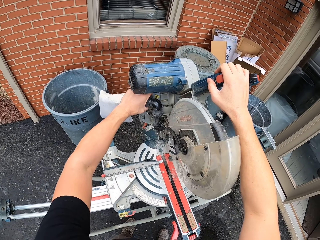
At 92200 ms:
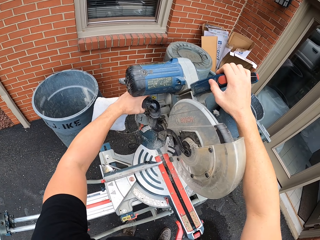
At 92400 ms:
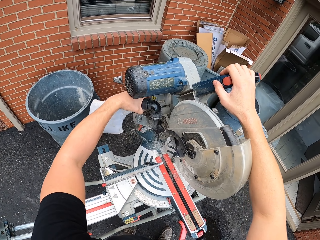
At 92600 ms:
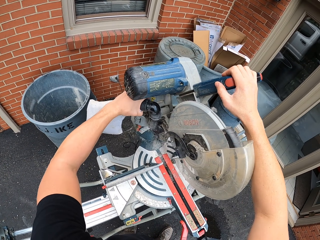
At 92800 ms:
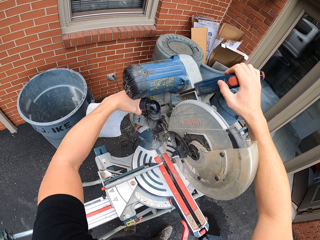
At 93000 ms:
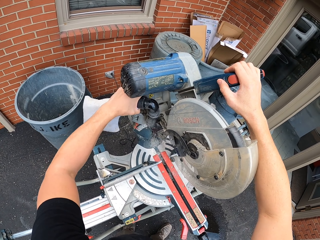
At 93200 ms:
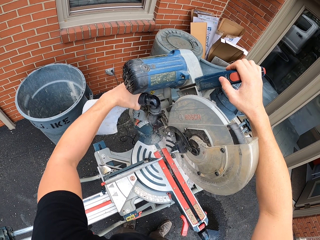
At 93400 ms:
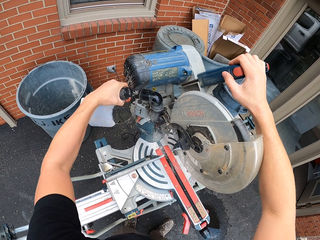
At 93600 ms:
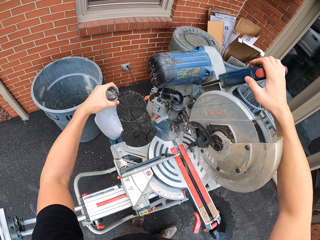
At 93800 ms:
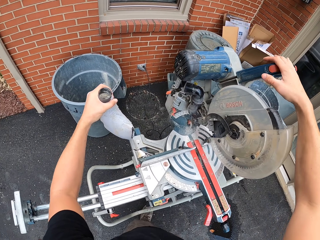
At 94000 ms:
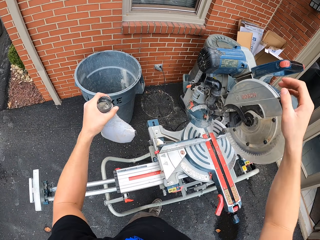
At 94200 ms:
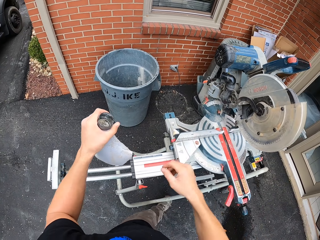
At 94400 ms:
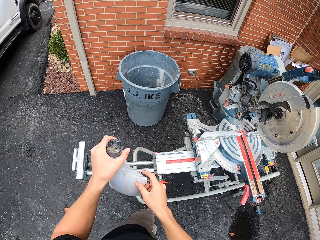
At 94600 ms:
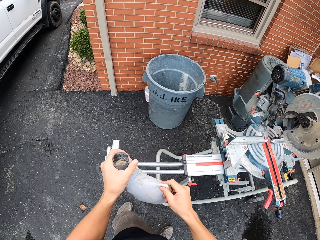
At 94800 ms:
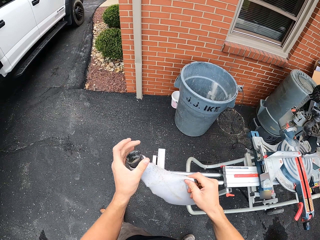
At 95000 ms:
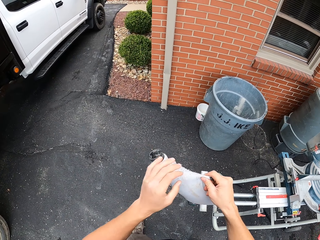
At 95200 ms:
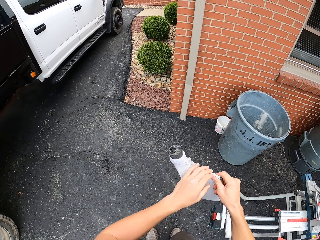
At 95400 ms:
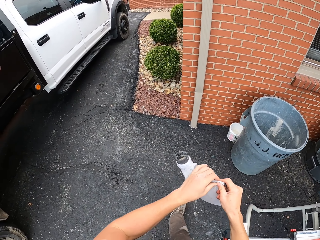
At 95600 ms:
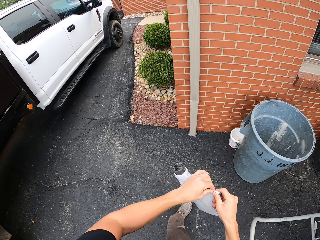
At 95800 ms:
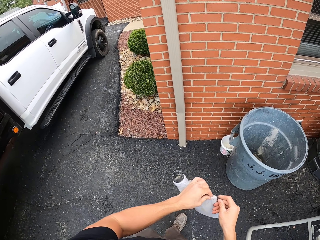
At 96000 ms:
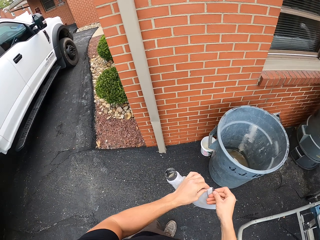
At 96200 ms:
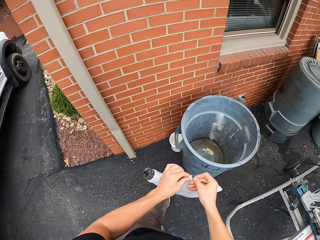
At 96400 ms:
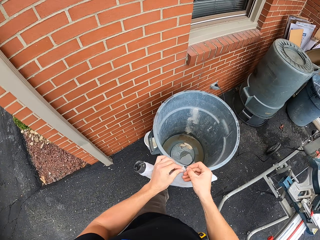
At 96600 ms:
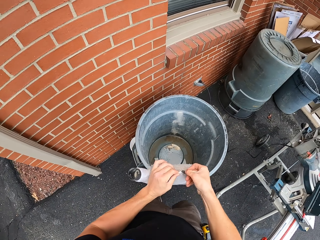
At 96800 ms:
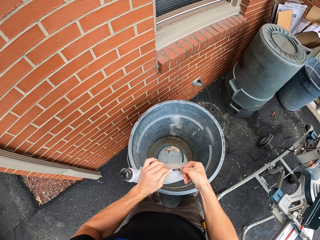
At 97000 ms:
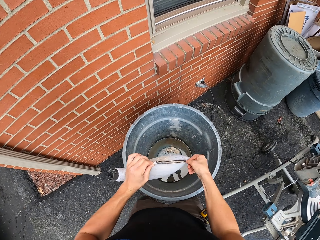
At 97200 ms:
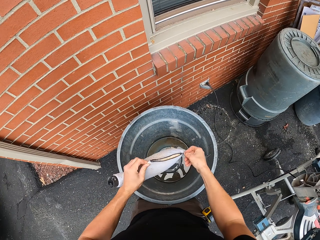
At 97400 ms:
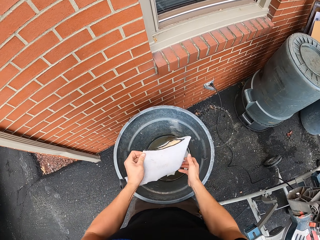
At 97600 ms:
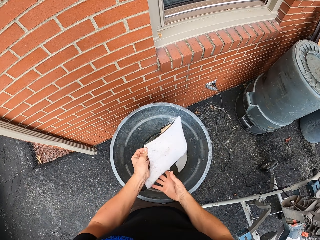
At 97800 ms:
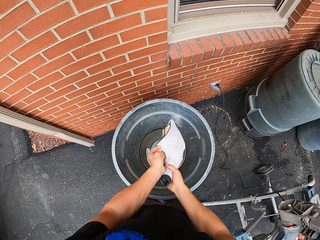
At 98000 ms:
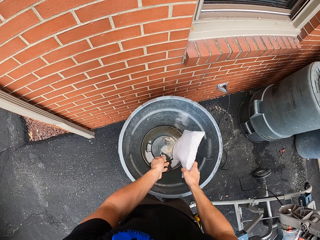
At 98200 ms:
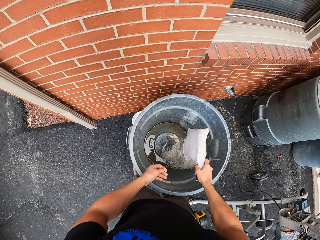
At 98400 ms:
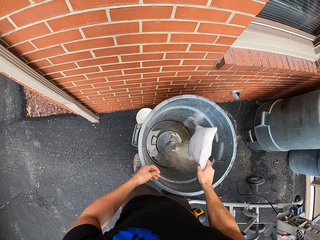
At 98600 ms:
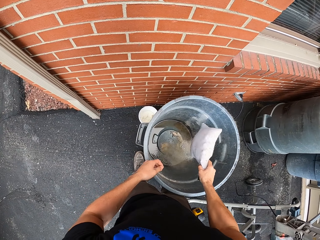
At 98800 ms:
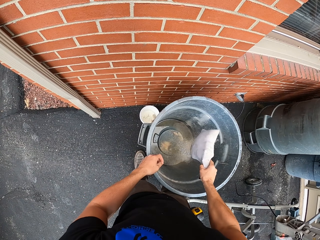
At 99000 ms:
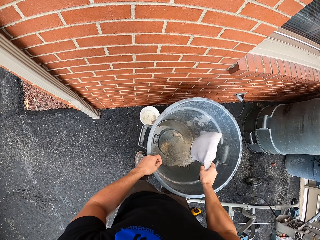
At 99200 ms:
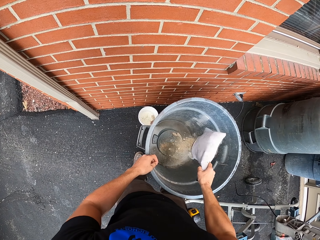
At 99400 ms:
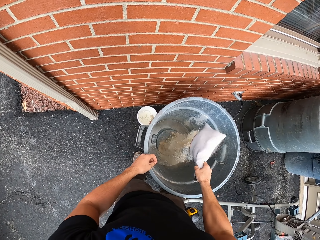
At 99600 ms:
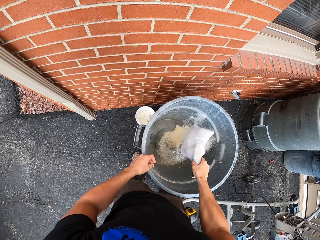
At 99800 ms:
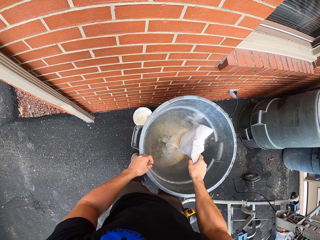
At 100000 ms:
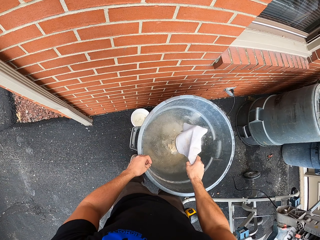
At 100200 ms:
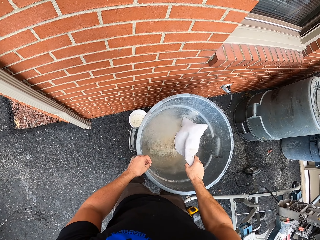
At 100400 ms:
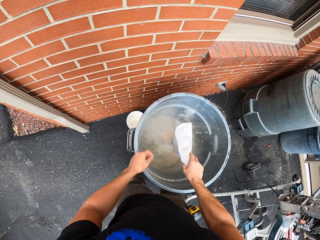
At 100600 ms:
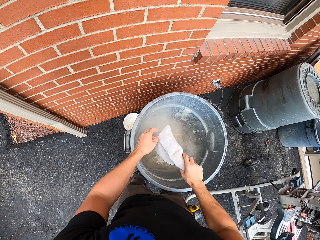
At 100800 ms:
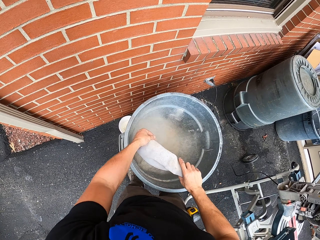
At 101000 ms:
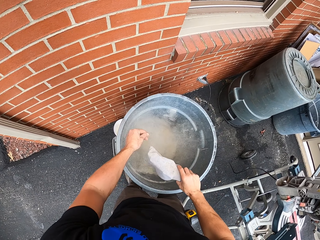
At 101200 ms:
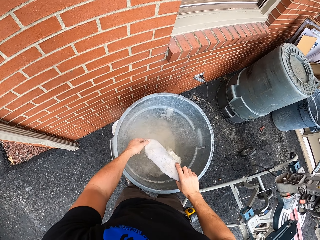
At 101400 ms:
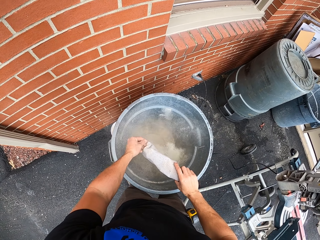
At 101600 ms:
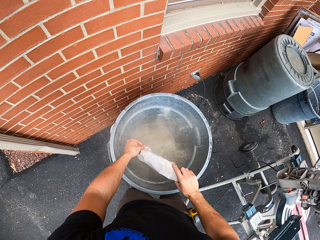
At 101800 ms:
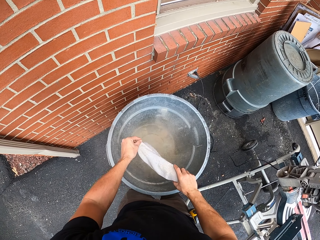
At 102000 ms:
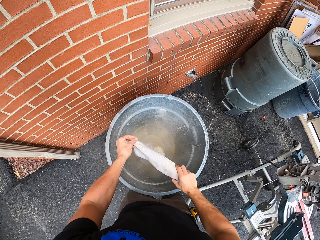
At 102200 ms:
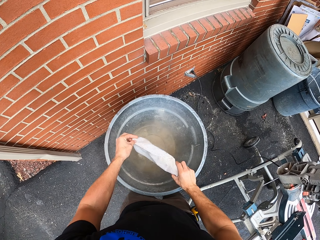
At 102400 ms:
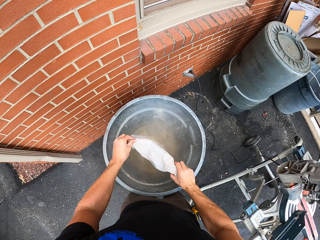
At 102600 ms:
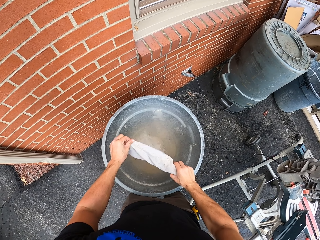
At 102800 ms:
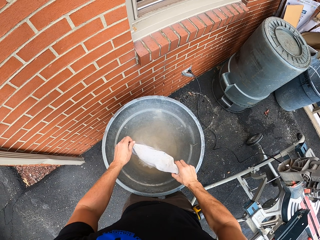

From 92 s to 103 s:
The camera wearer removes the bag from the woodcutter. They walk on the ground. They unzip the bag. They pour the dust in the dustbin.

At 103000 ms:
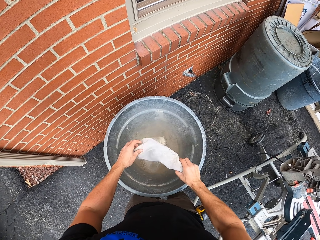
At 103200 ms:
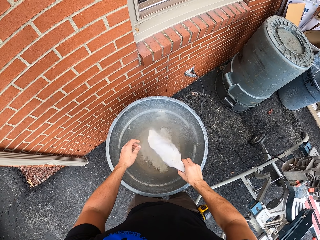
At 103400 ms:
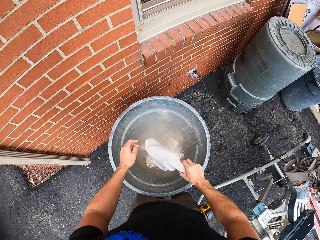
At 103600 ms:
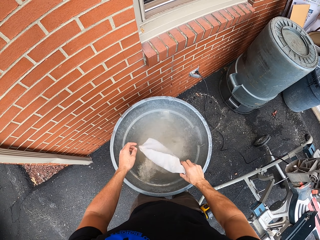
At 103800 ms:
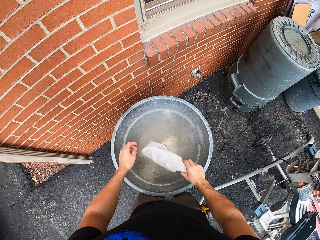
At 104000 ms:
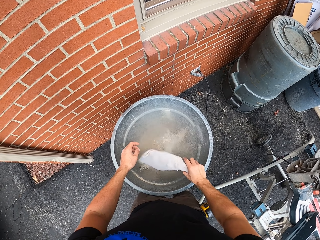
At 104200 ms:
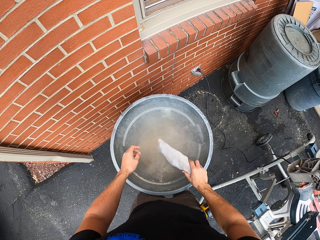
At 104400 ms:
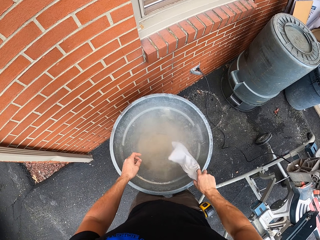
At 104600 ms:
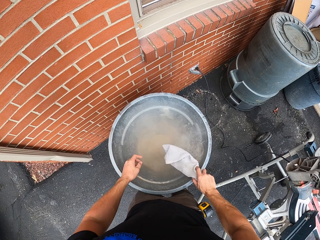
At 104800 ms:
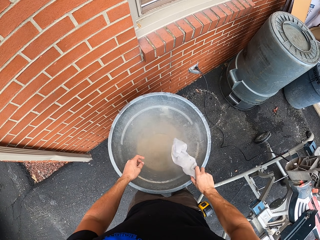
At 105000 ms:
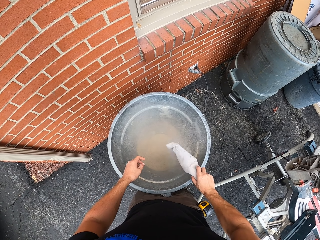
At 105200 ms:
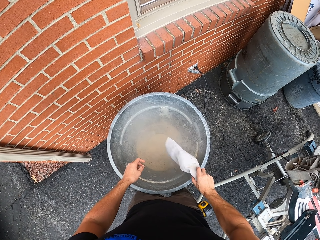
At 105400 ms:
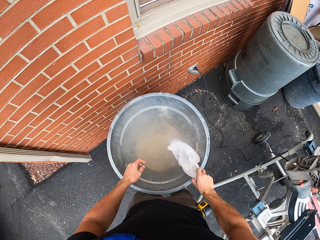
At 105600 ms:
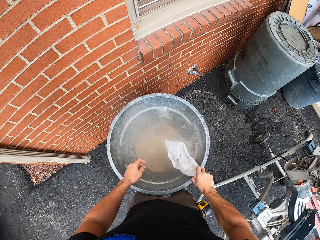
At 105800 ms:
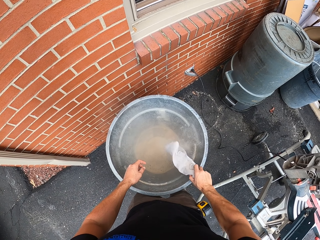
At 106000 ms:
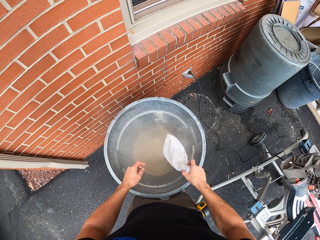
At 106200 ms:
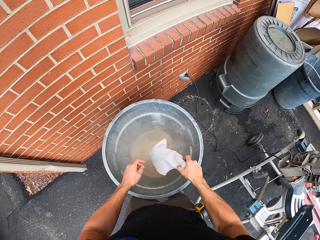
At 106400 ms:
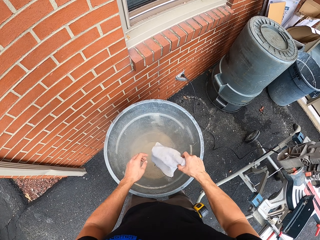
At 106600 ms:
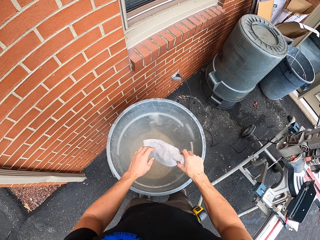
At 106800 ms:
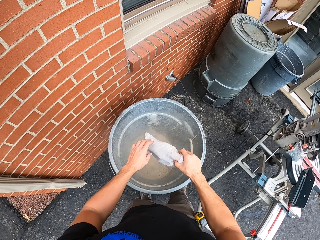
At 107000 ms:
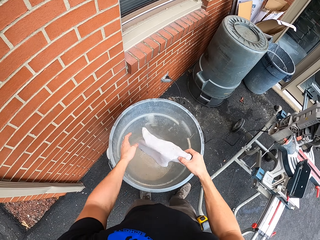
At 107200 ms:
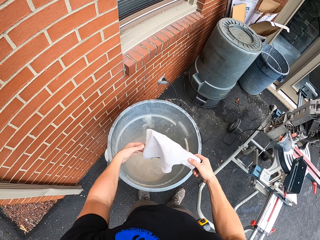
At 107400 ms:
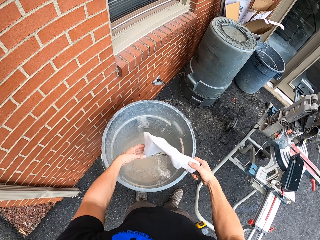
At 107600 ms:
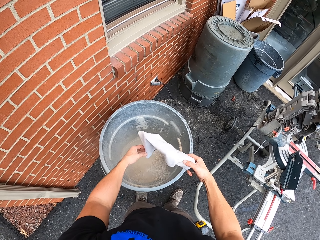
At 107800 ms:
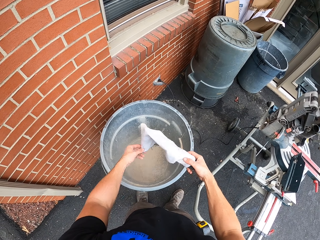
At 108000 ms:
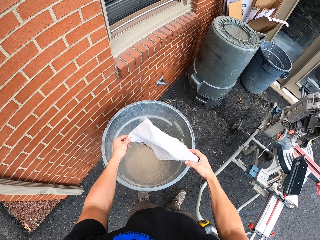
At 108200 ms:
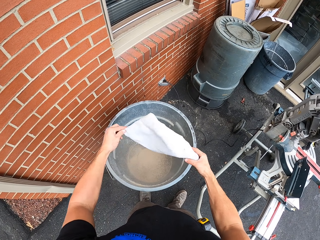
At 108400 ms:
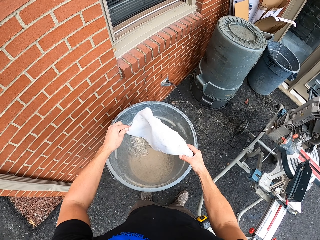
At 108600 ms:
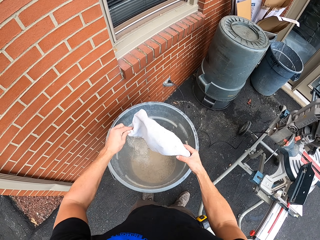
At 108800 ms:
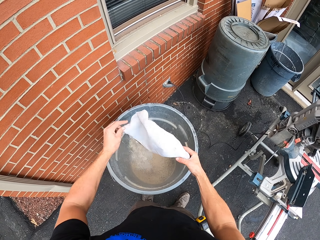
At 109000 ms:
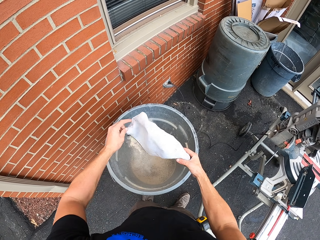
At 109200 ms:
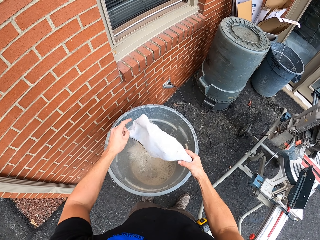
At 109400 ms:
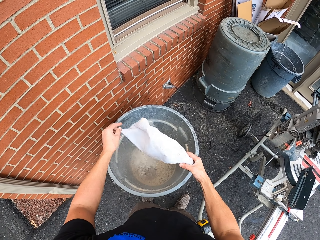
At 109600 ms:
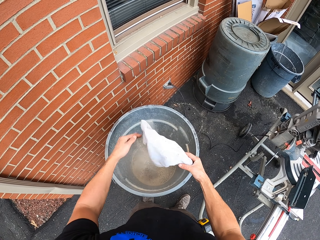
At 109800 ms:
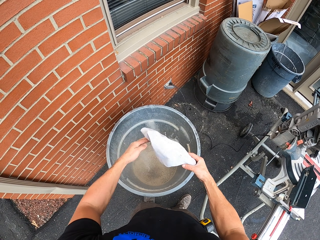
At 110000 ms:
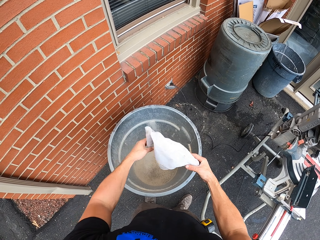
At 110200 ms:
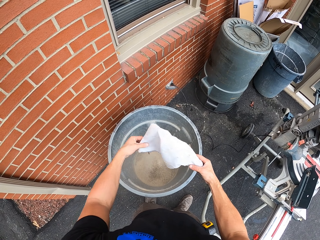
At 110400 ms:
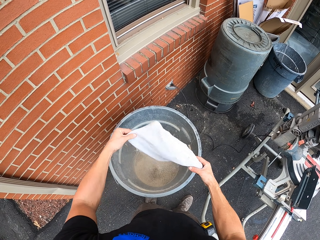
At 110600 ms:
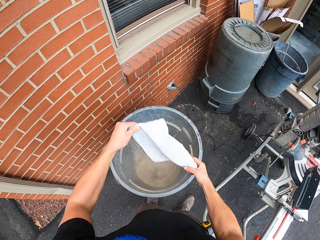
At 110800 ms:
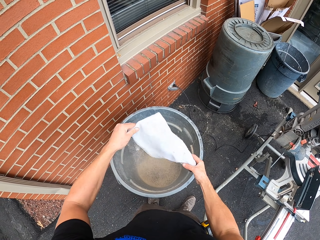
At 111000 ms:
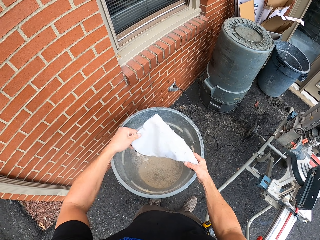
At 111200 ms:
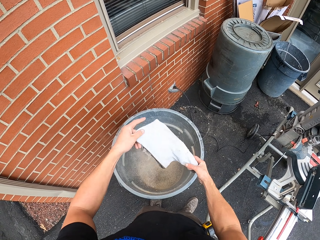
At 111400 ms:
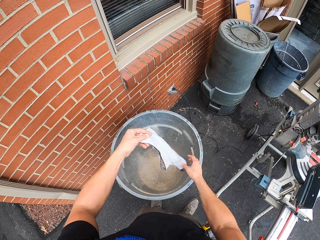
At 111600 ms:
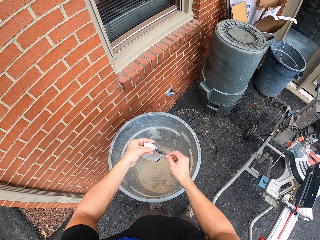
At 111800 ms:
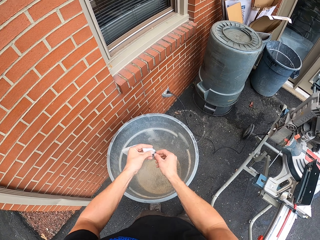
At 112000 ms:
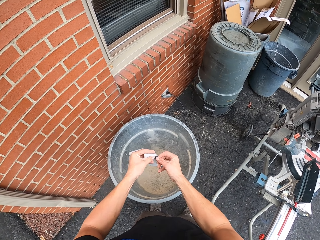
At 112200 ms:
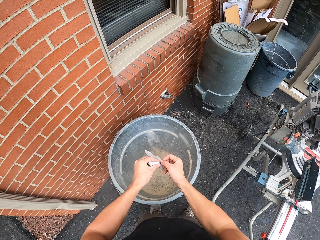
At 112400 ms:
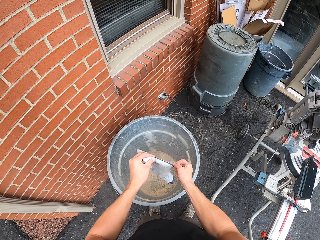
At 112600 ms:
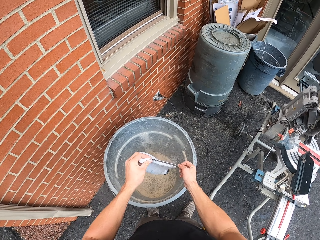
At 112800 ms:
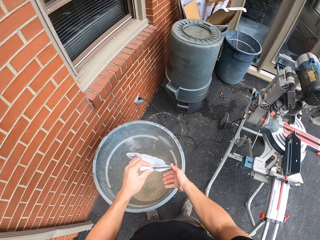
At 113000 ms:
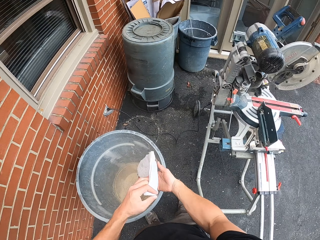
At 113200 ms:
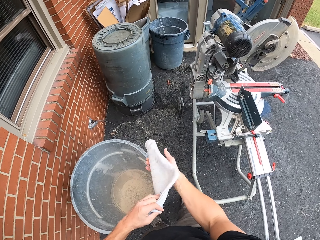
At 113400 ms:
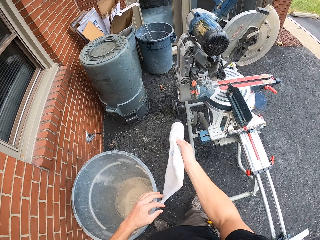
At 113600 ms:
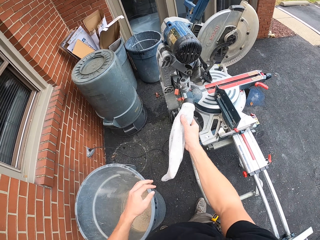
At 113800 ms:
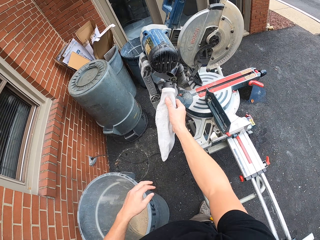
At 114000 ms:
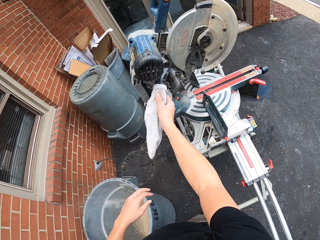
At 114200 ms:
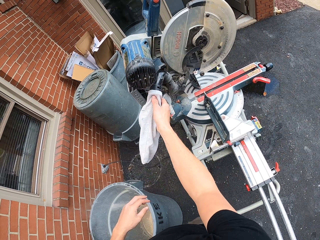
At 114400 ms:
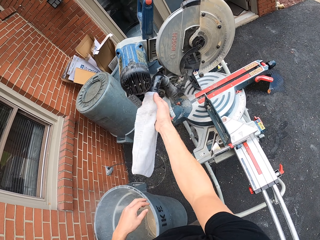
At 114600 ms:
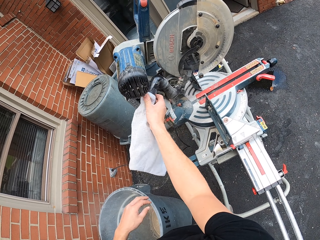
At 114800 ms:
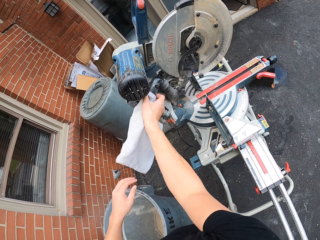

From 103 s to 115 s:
The camera wearer zips the bag. They place the bag back to its position in the woodcutter.
